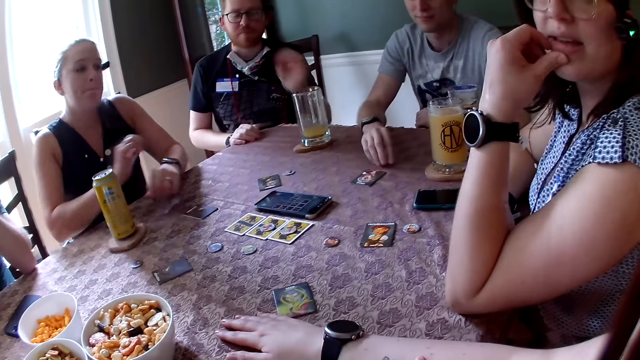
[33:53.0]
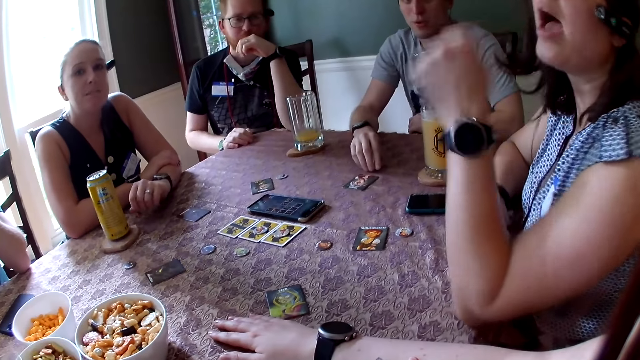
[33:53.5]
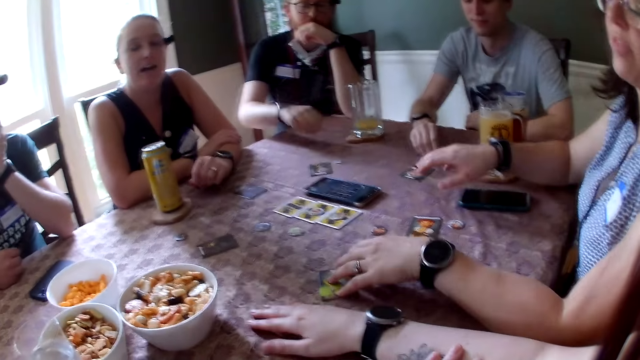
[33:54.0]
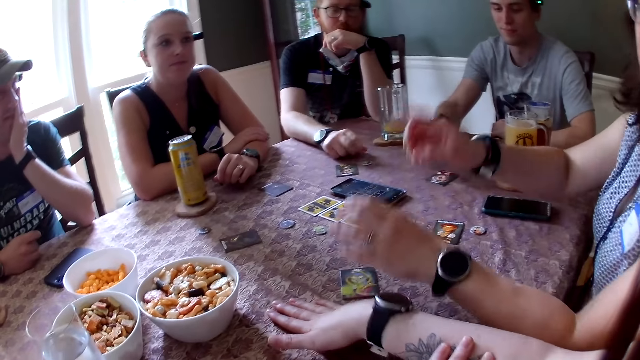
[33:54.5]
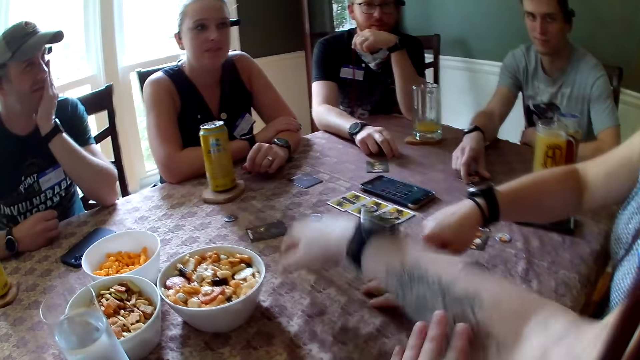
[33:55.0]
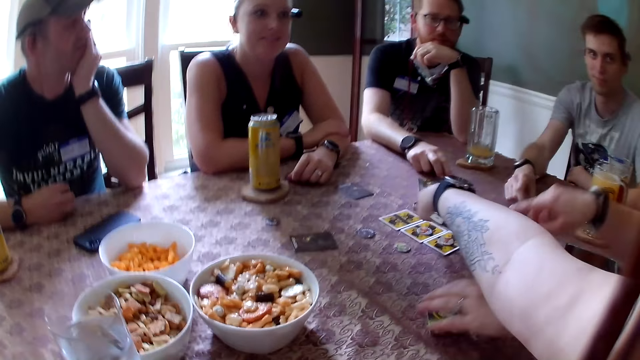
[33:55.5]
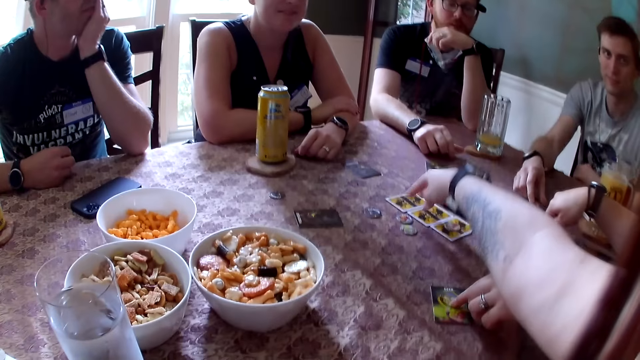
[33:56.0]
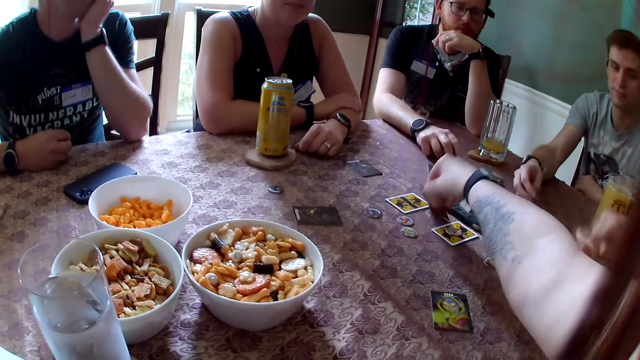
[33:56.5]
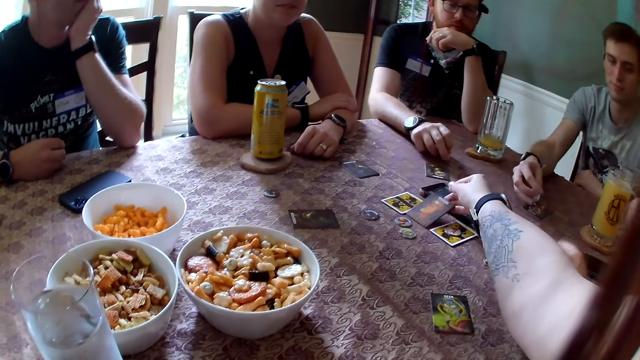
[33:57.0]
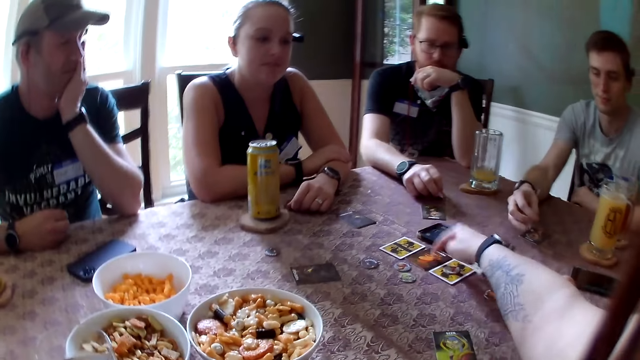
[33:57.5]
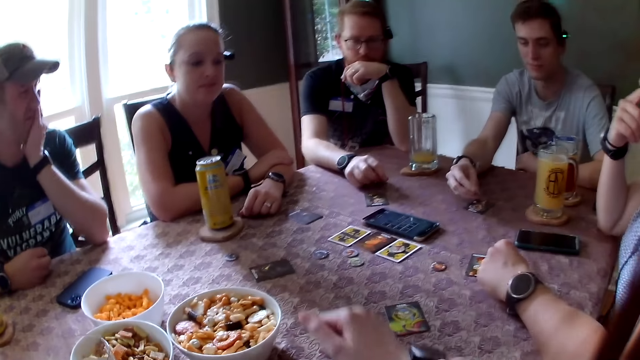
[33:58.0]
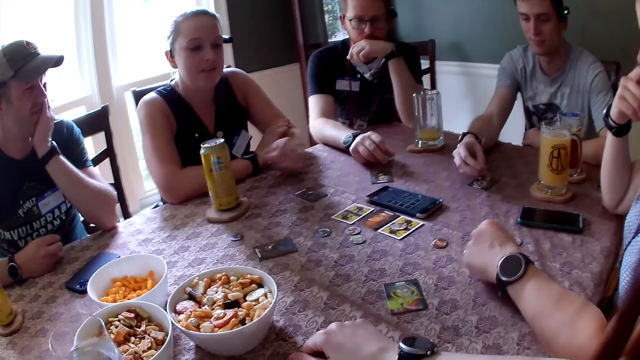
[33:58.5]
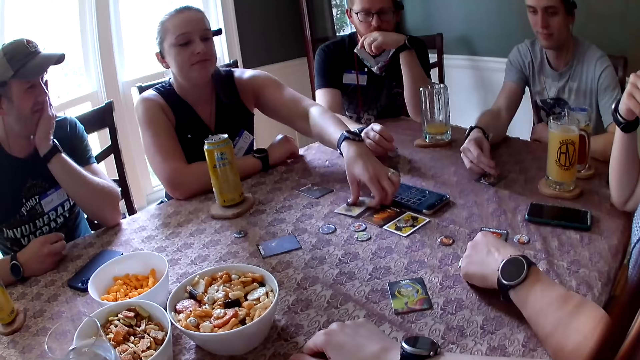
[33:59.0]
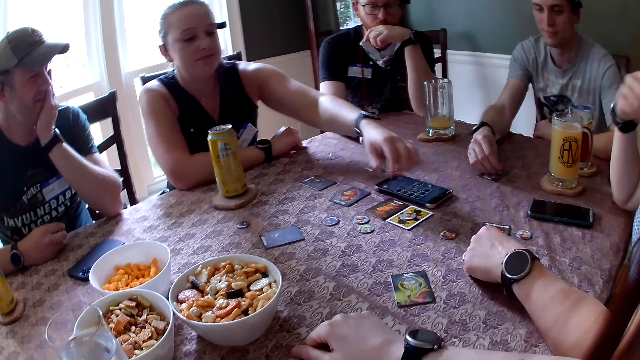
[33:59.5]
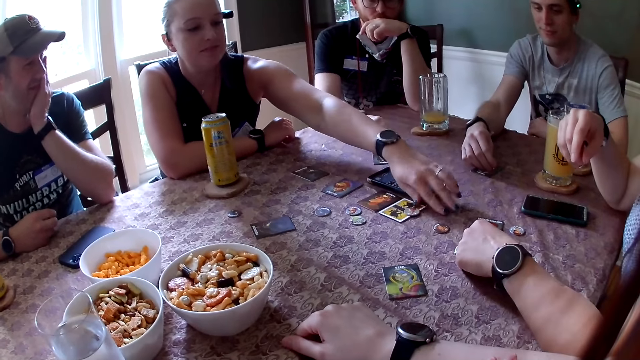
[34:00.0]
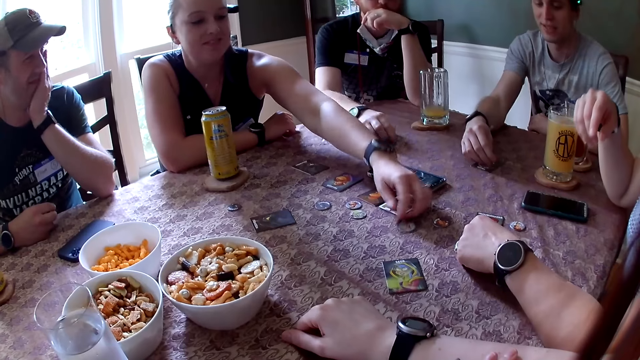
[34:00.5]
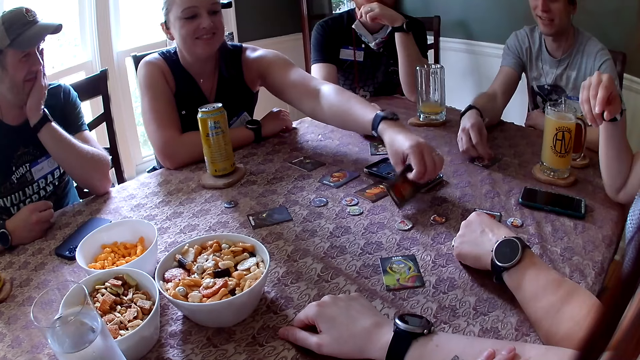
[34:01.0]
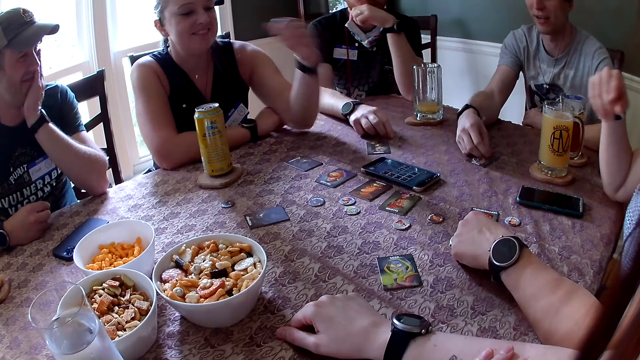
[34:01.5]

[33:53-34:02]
A woman interacts with the camera wearer in the apartment. Another woman drops her hands on the table. A man interacts with everyone. Another man drops his left hand on the table, moves his right hand on the table and touches the piece on the table with his right hand. The camera wearer pushes a piece from a card on the table with her right hand. She flips the card on the table around with her right hand. She taps the card on the table with her right hand. She drops her right hand on the table. She swaps the card in the center. The other woman flips a card on the table to the other side and moves a piece on a card with her left hand. The camera wearer swaps both cards. The first man interacts with everyone. The other woman flips a card on the table to the other side.

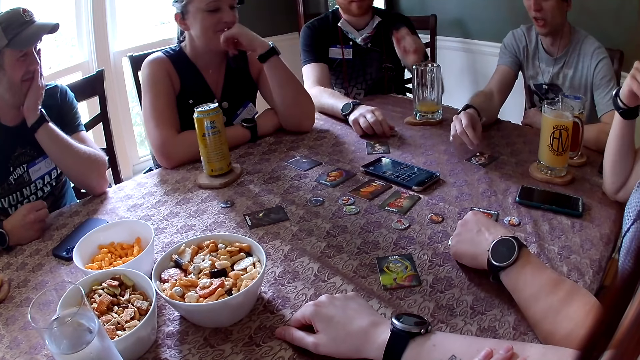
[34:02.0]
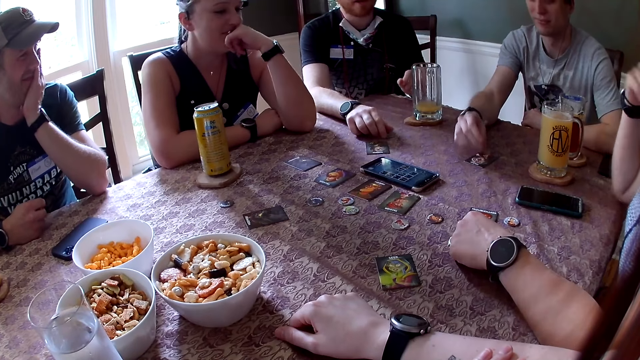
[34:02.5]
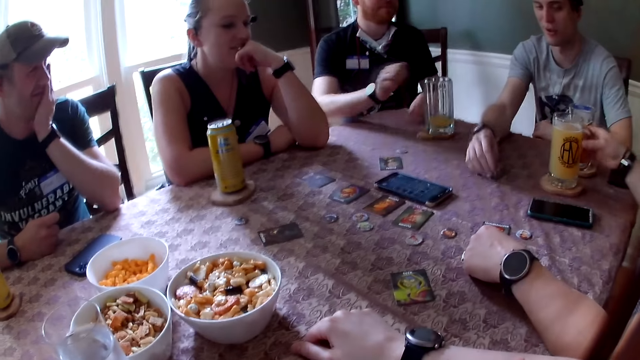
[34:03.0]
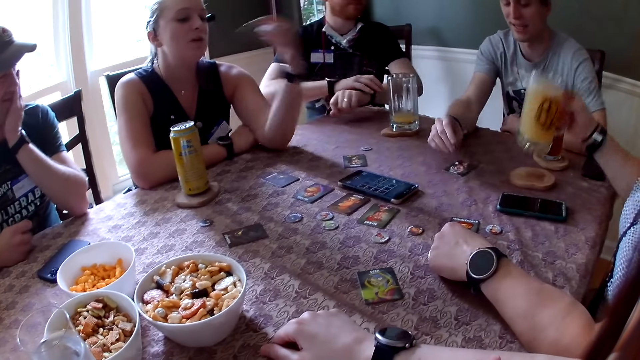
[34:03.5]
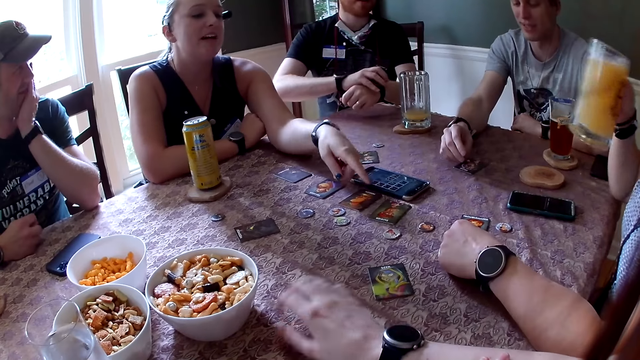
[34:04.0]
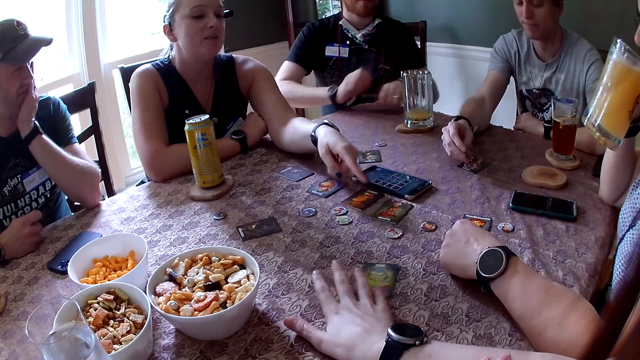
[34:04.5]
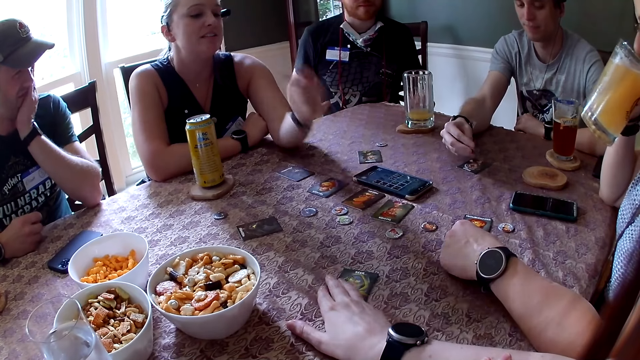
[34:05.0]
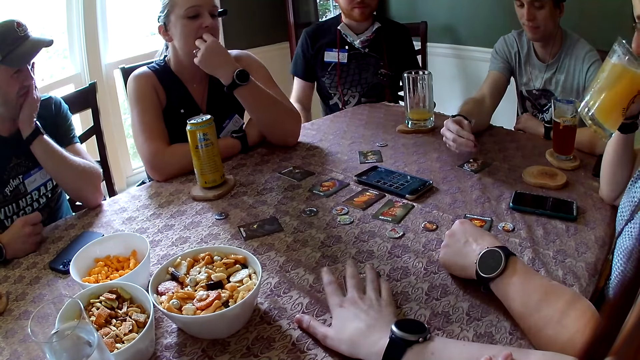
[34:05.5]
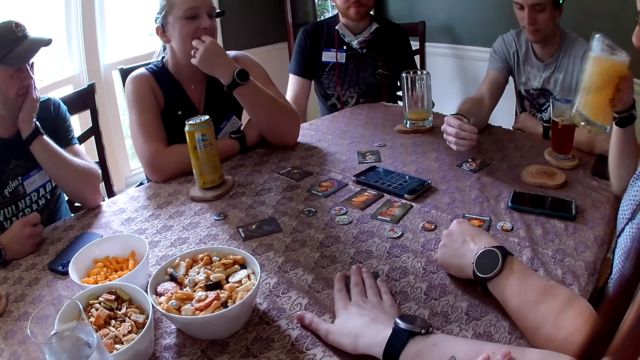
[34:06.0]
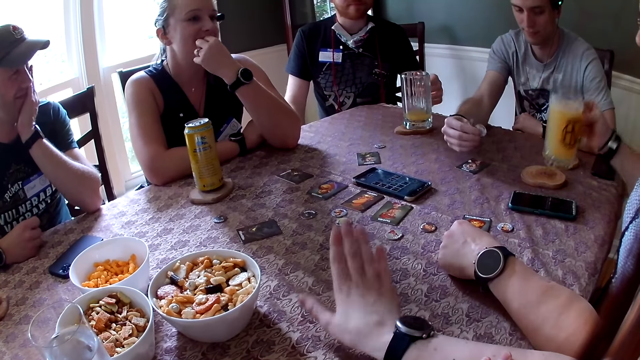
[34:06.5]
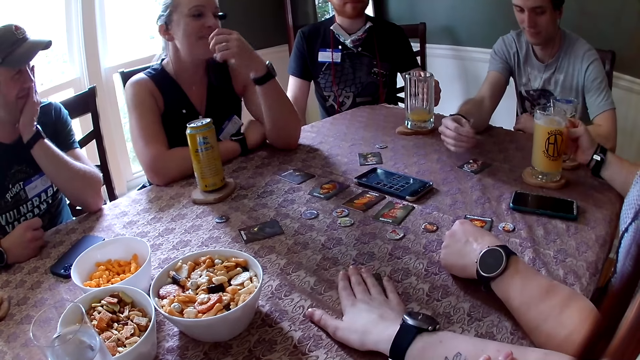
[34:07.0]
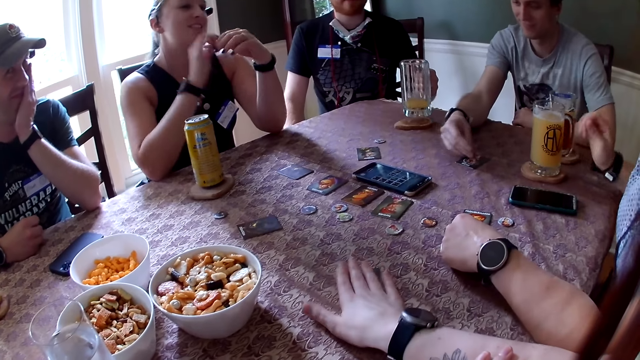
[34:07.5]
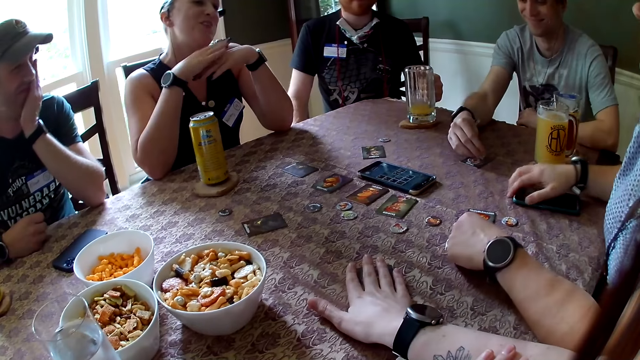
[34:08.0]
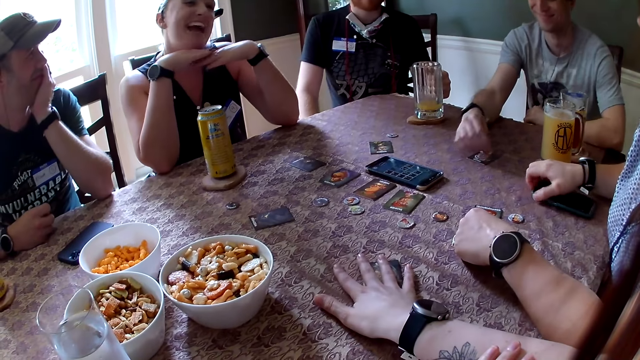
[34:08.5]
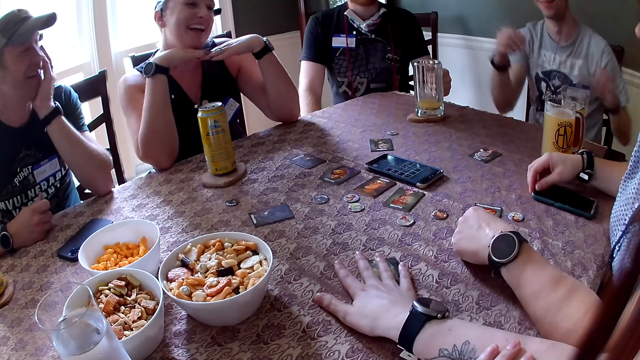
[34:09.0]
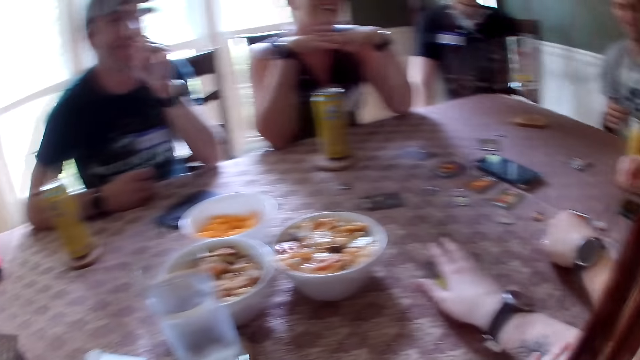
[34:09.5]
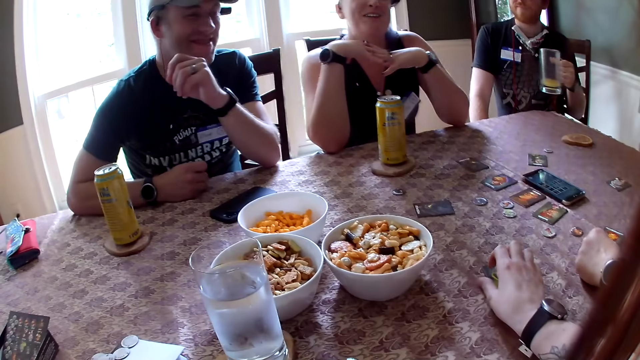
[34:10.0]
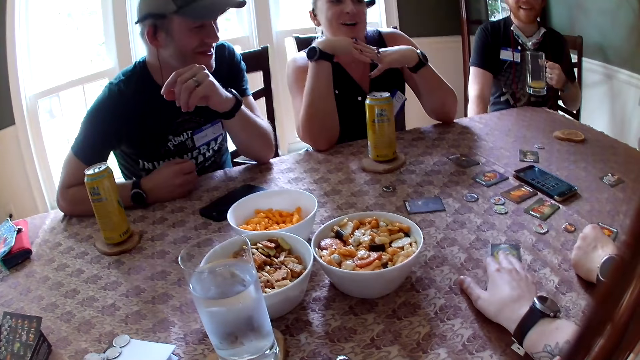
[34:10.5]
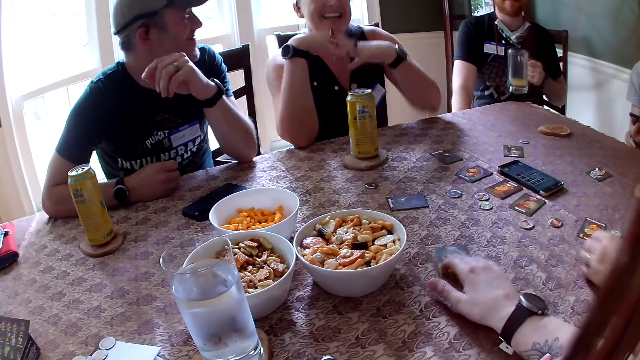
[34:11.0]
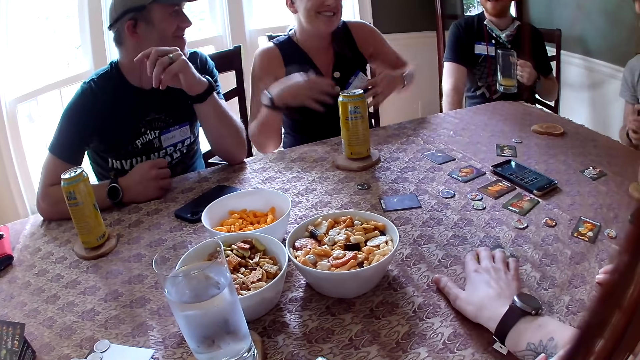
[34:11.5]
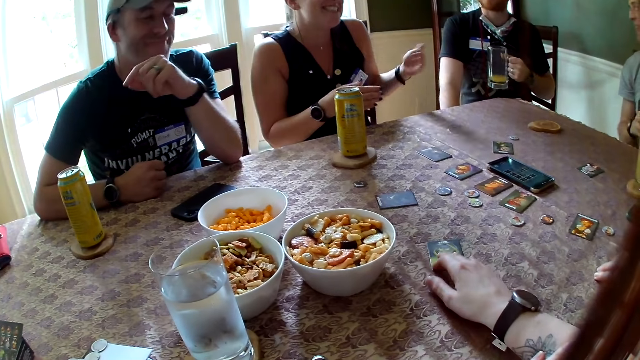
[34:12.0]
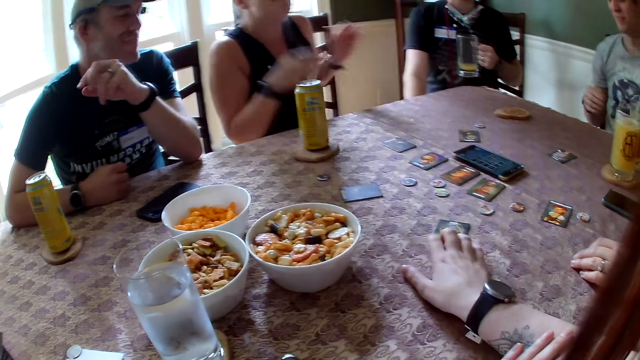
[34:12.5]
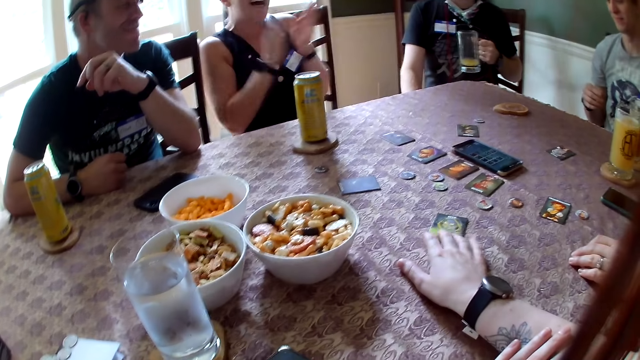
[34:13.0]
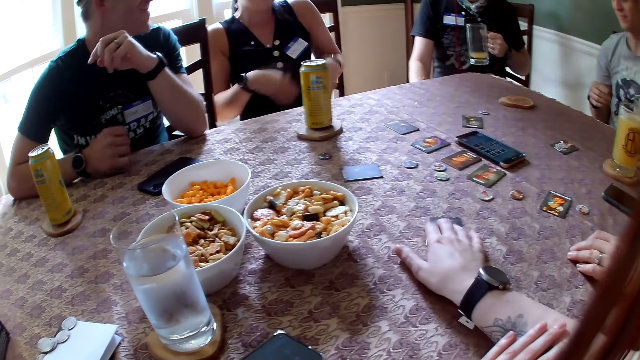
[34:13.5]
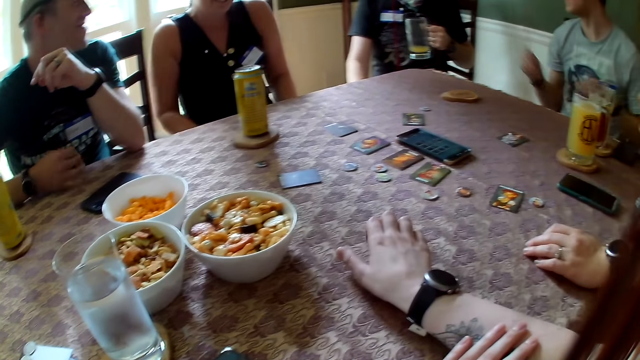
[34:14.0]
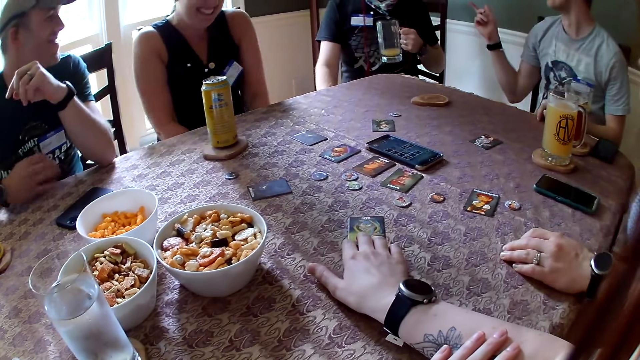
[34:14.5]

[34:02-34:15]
A woman touches her face with her left hand. A man taps his right hand on the card. Another man adjusts the wristwatch on his left hand with his right hand. Another woman picks up a glass from the table with her right hand. The first woman interacts with everyone. The camera wearer holds the card on the table with her right hand. The other woman drinks from the glass with her right hand. The first woman touches her face with her left hand. The camera wearer beats on the card on the table with her right hand. The other woman drops the glass on the table with her right hand. The camera wearer interacts with everyone in the apartment. The first woman interacts with everyone. The second man carries the glass from the table with his left hand and drops the glass on the table with his left hand. The other woman holds the smartphone on the table with her right hand and interacts with everyone in the apartment. A third man interacts with everyone. The second man carries the glass from the table with his left hand. The first man picks up a smartphone from the table with his left hand. The other woman moves her left hand on the table. The second man interacts with everyone. The first woman claps her hands. The third man swipes the table with his right hand.
